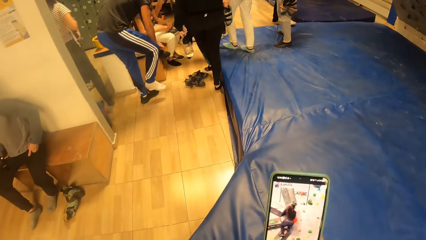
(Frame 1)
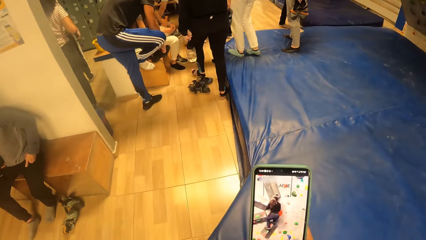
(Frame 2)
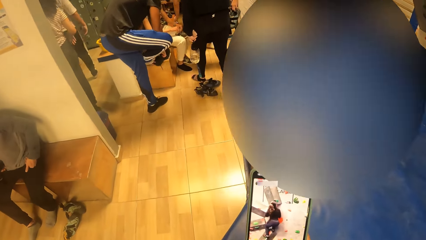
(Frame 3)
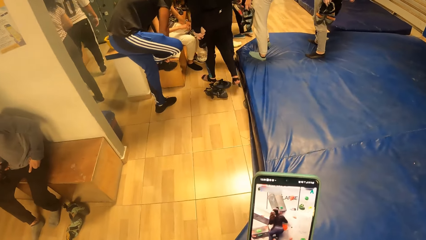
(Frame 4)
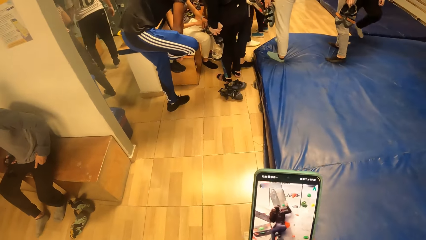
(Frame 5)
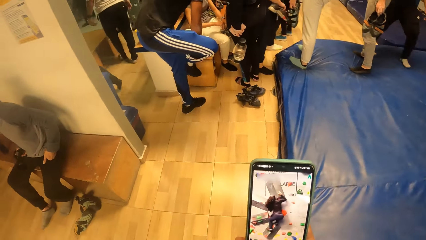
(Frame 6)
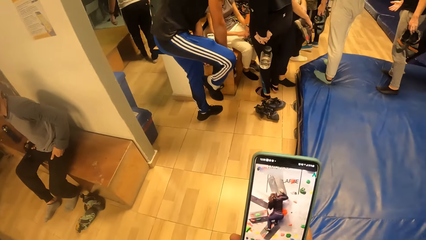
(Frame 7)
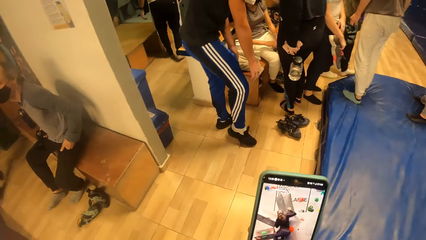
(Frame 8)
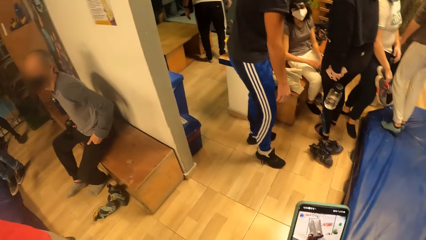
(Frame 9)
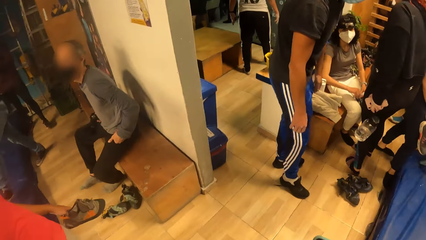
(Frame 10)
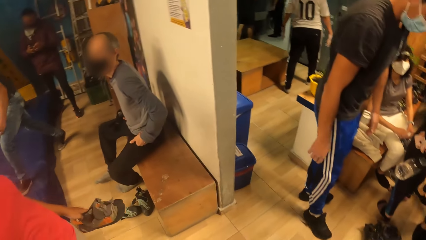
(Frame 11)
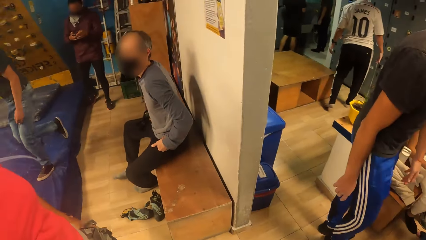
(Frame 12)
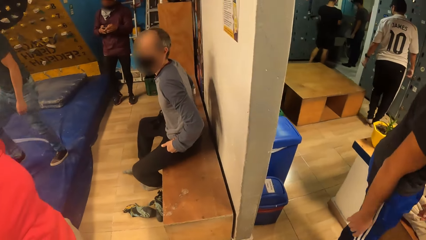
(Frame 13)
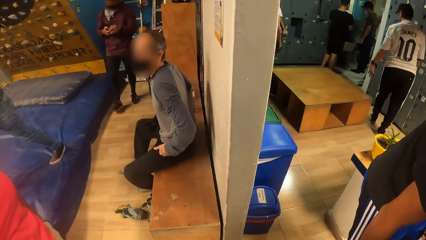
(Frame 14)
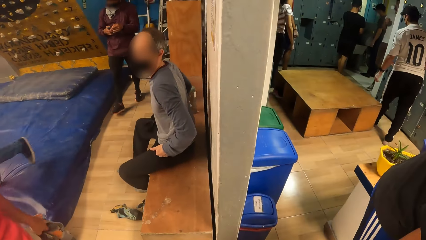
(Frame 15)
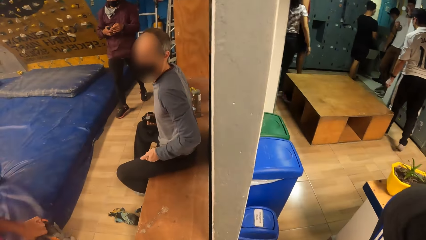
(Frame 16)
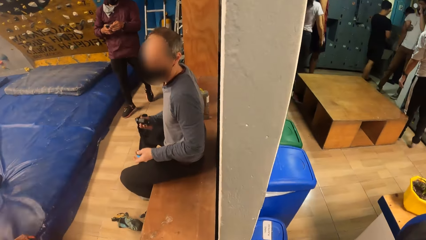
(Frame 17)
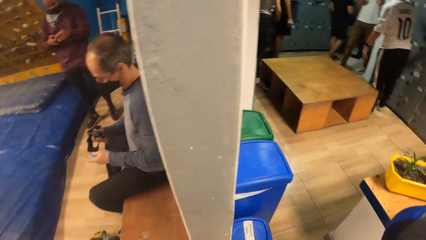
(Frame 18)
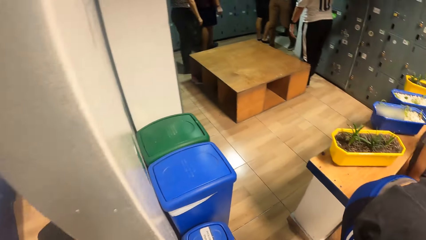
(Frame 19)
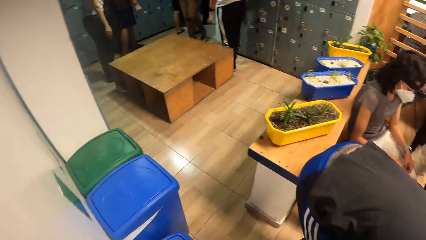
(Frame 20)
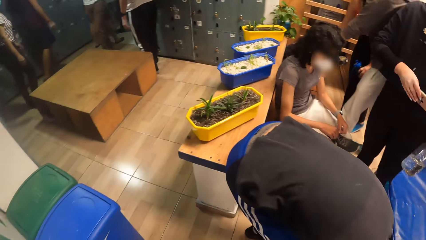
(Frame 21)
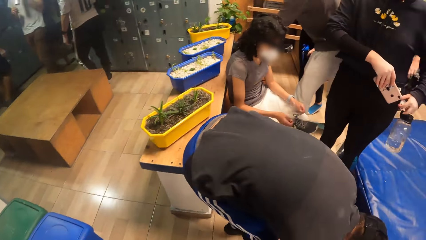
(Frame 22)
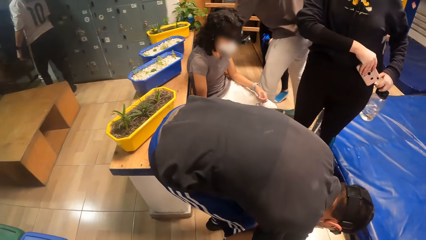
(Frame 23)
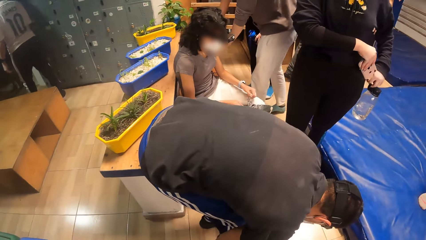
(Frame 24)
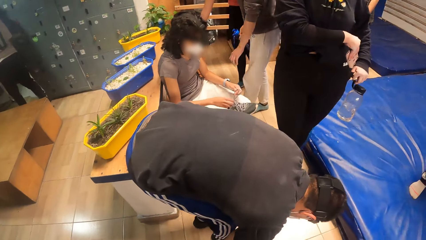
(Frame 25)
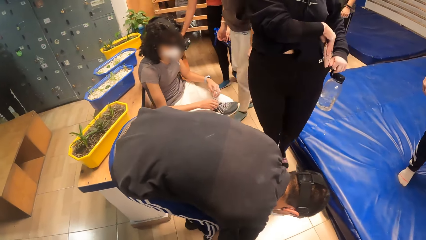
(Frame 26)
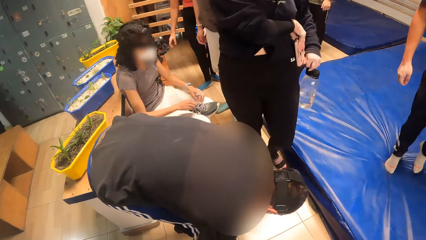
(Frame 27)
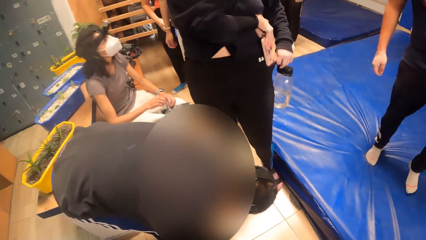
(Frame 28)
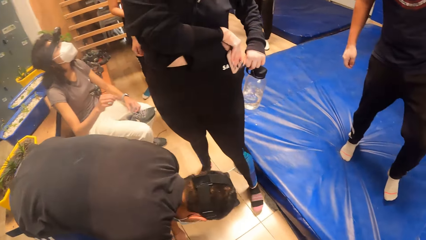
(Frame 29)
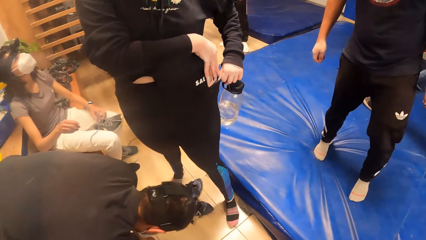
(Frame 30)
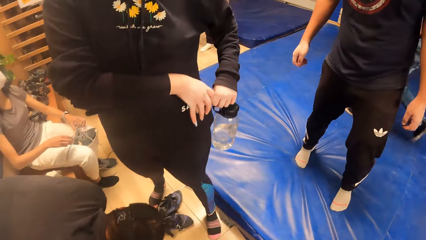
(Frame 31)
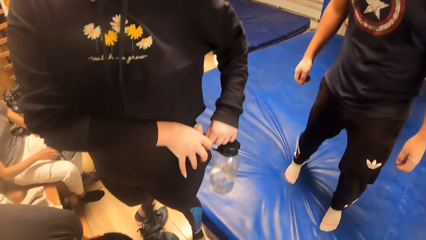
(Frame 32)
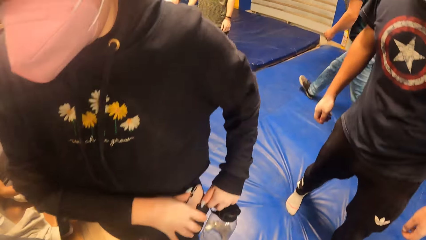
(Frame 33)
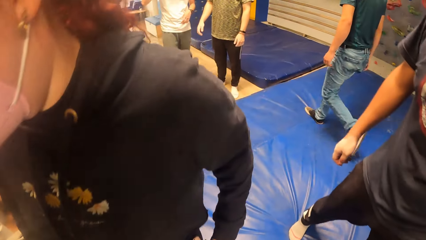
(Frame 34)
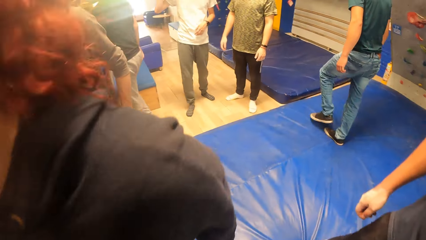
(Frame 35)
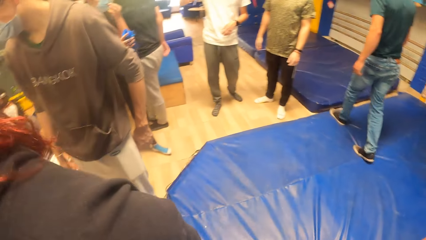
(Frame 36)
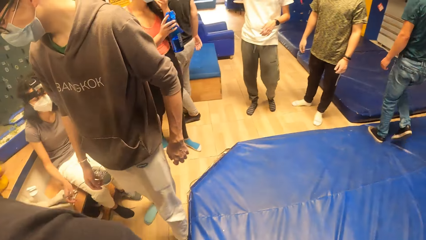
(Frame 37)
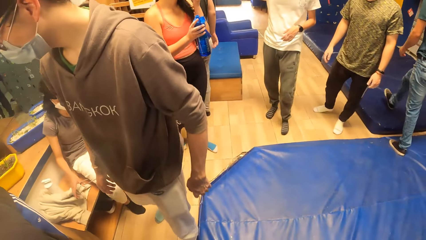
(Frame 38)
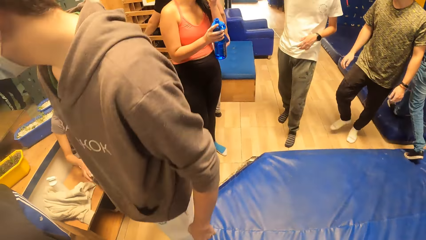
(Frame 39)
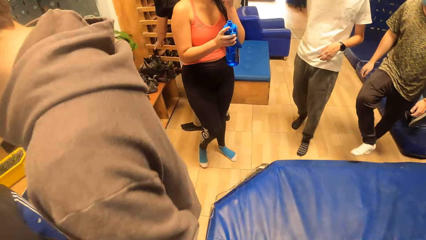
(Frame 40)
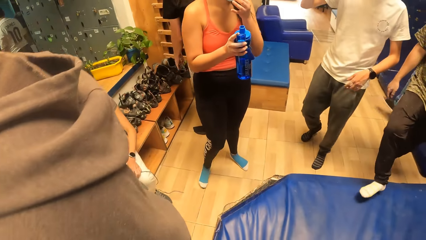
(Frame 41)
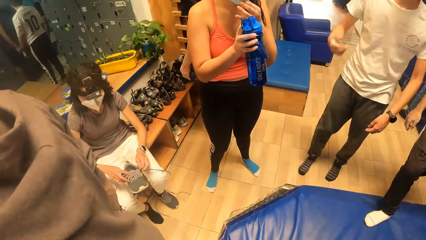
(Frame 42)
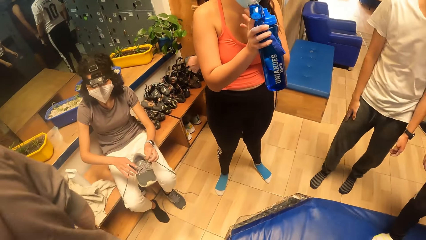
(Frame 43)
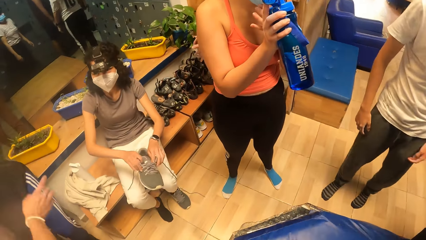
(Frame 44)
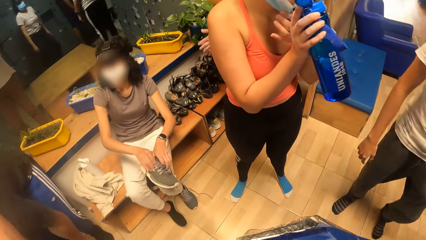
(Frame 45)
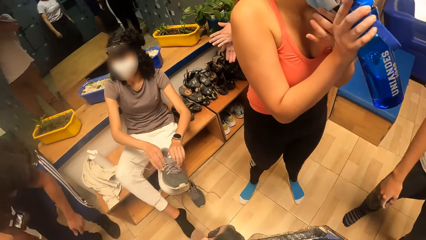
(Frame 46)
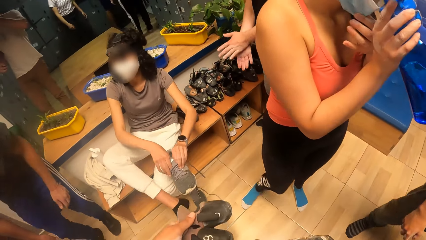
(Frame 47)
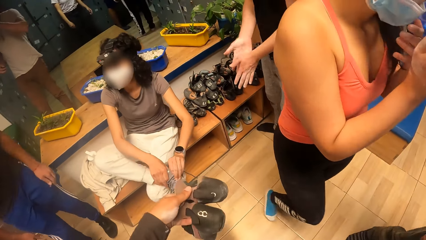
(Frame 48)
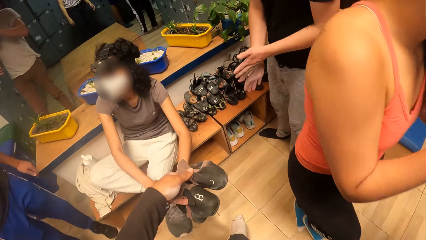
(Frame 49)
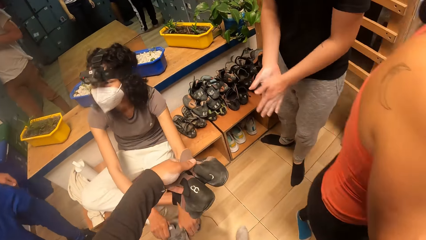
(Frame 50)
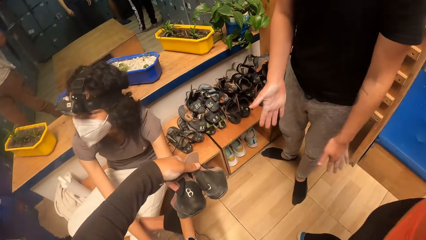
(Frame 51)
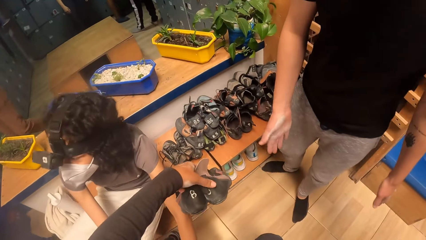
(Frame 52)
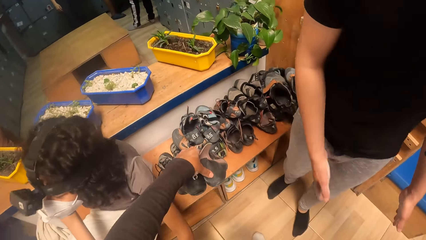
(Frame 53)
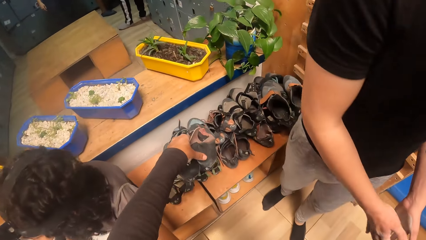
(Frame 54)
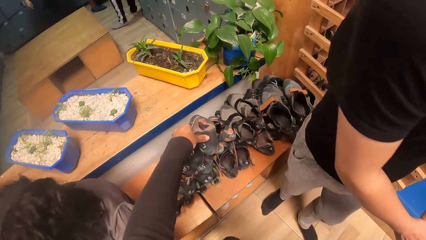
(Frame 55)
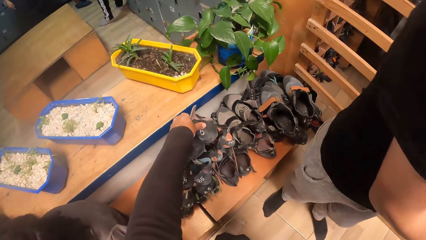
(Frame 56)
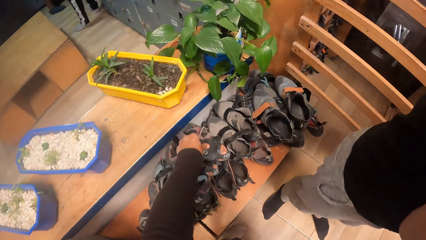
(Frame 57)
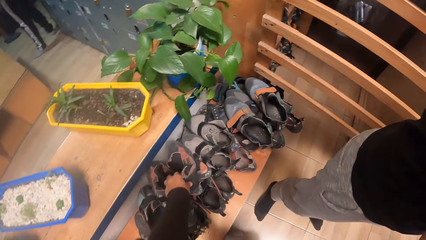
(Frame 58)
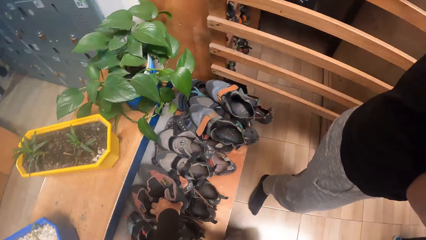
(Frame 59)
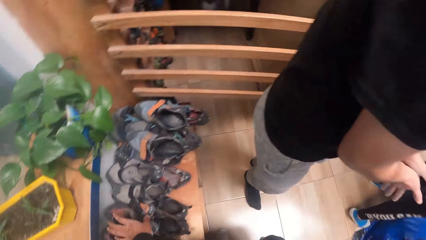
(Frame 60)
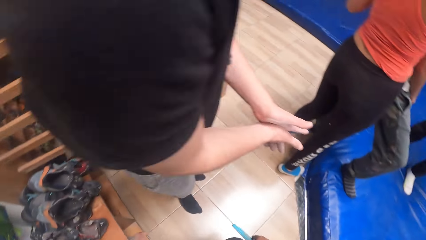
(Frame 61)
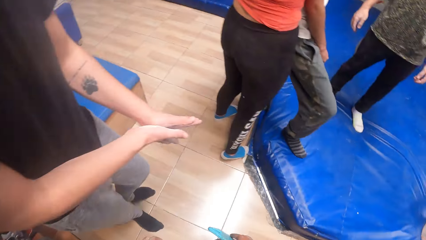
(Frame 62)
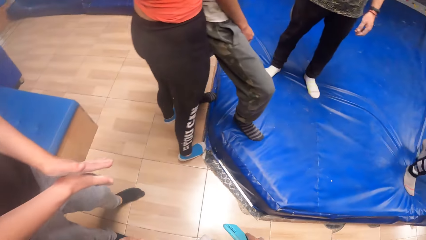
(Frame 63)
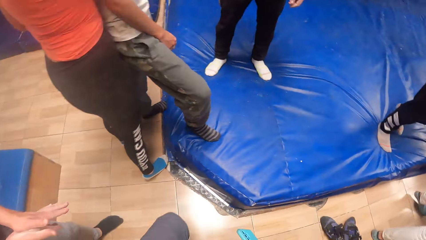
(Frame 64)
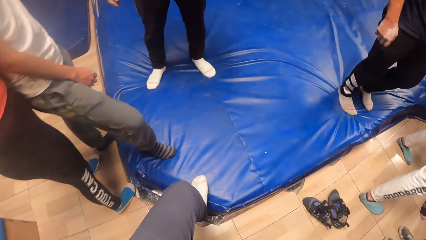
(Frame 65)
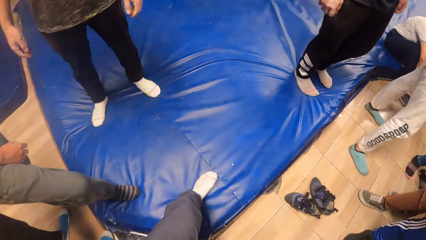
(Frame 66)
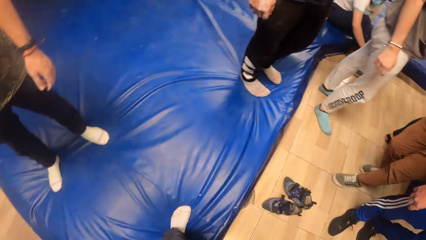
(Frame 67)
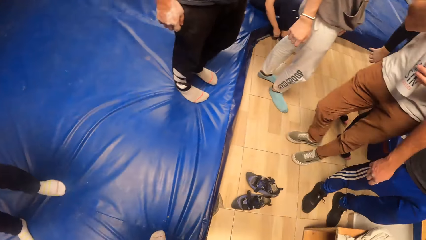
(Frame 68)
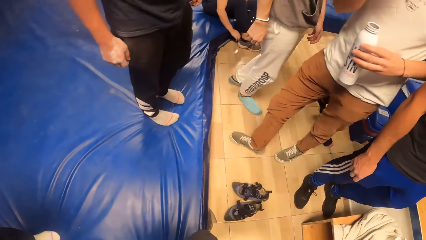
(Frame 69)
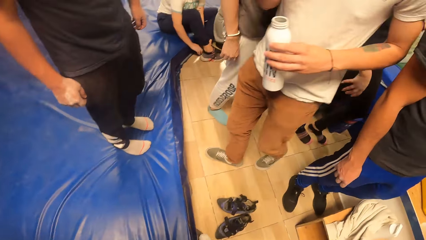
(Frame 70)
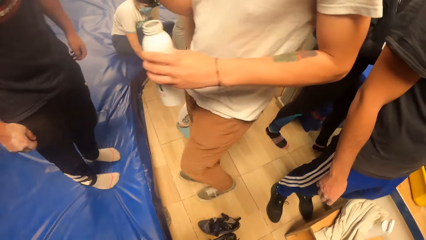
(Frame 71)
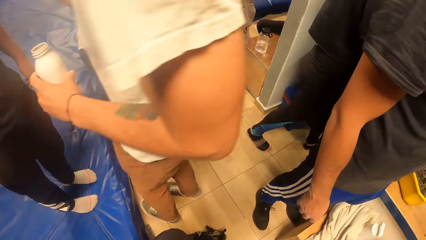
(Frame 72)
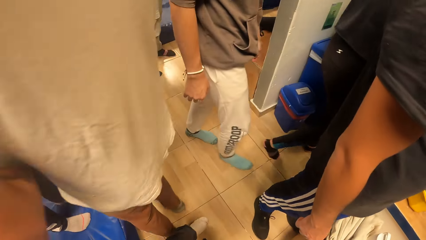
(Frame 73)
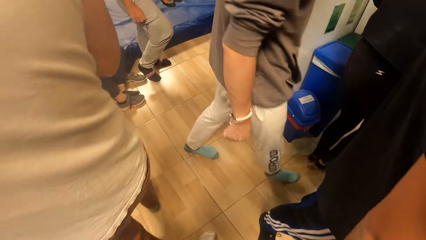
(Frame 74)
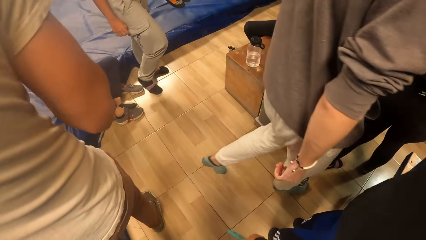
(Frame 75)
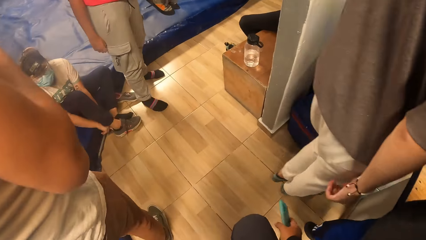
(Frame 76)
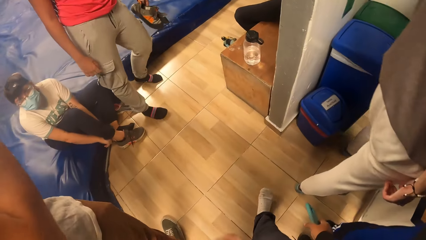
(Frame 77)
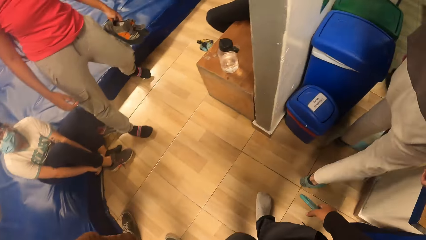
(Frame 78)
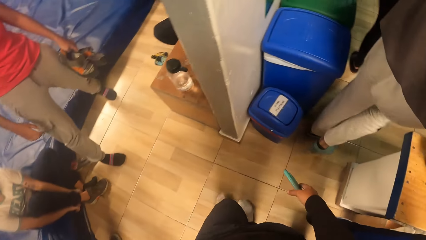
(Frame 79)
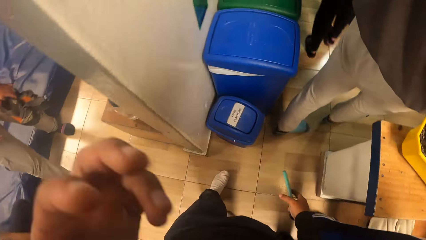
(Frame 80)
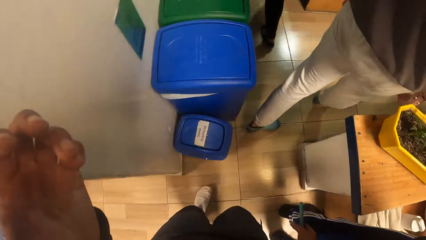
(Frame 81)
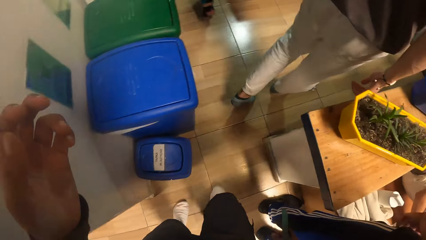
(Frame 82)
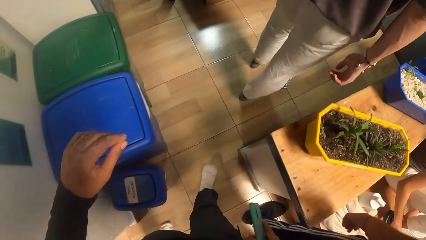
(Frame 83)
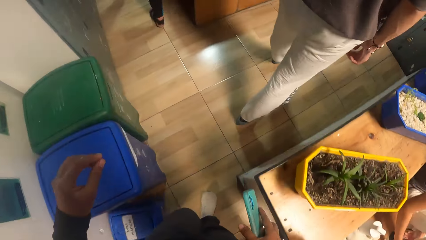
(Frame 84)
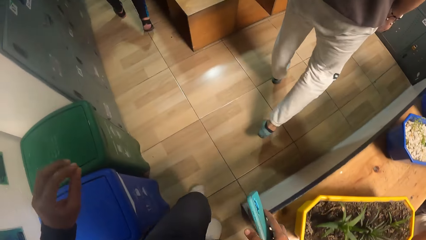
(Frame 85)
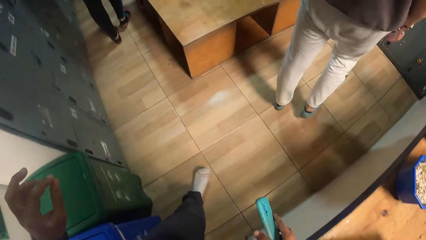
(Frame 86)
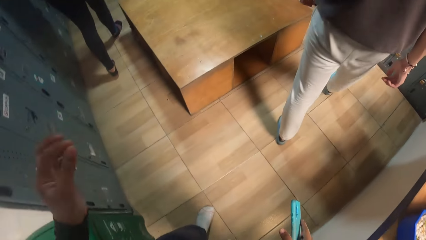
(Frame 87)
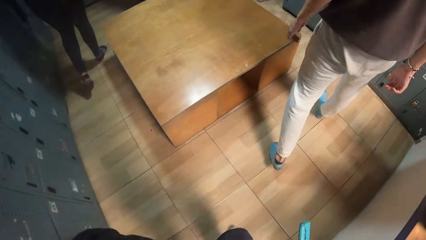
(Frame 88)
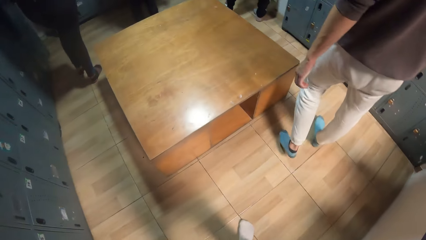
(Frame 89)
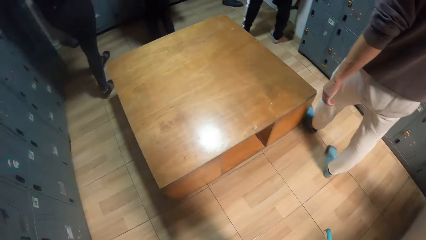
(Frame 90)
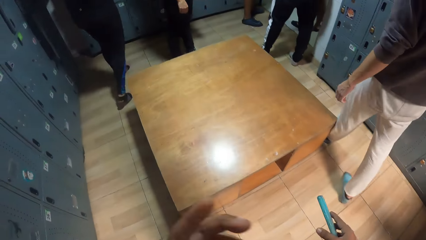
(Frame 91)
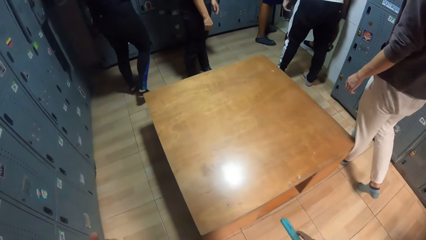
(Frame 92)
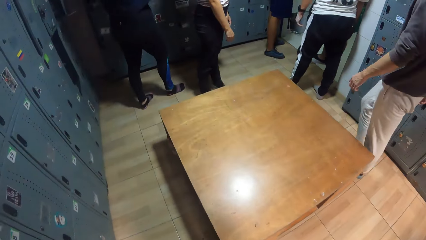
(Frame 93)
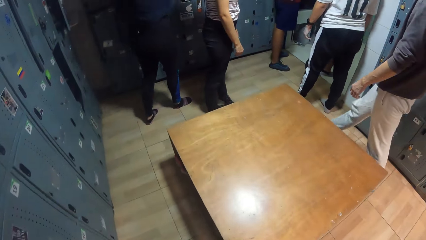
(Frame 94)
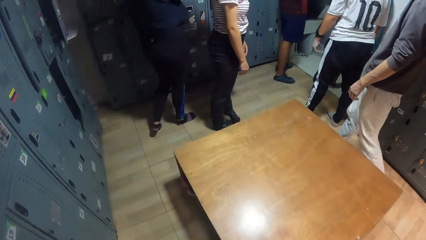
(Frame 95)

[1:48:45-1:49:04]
A person wears shoes. The camera wearer walks into a locker room. Another person puts a phone in a pocket. Another person drinks water. The camera wearer drops a pair of shoes on a shoe rack with her left hand. She looks around, touches the face, and walks in a room.
